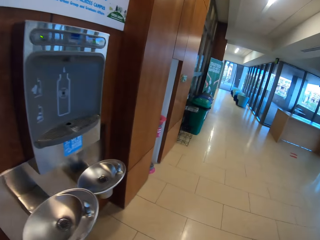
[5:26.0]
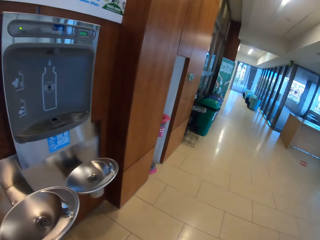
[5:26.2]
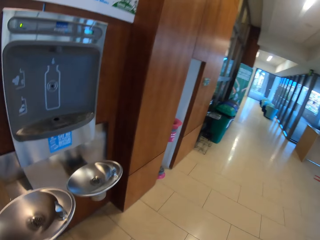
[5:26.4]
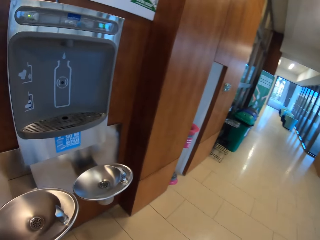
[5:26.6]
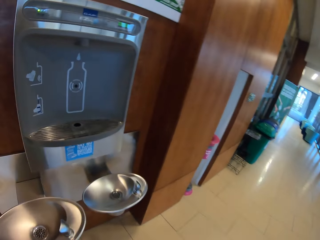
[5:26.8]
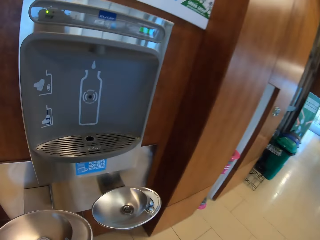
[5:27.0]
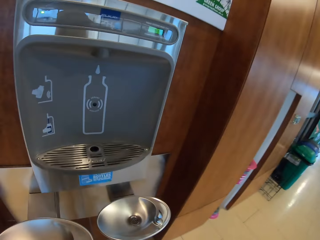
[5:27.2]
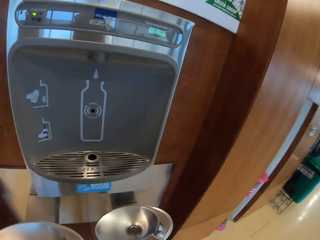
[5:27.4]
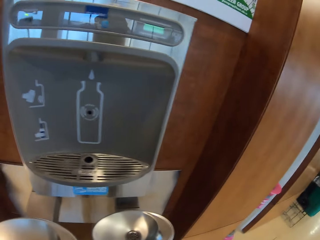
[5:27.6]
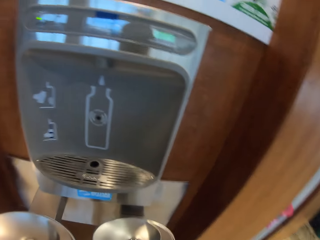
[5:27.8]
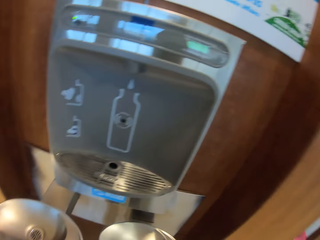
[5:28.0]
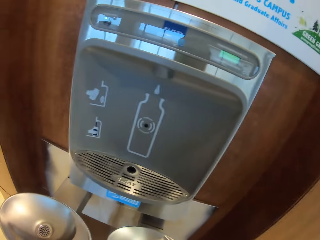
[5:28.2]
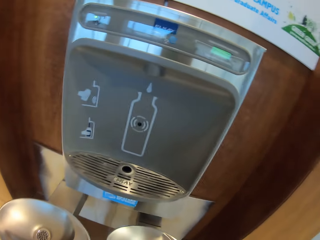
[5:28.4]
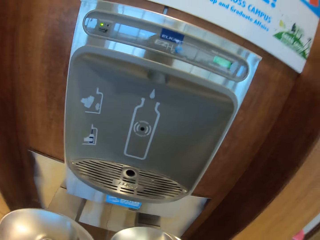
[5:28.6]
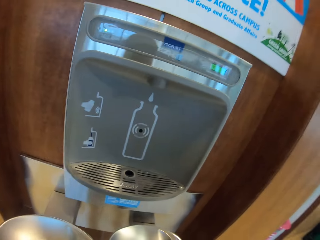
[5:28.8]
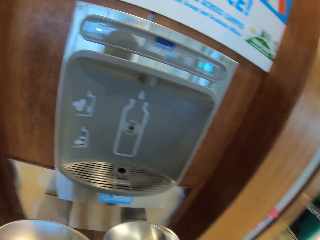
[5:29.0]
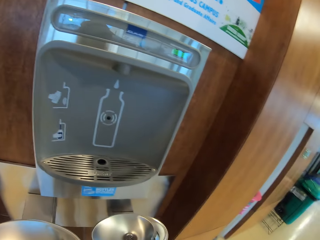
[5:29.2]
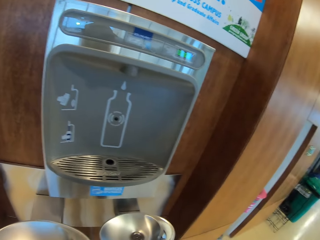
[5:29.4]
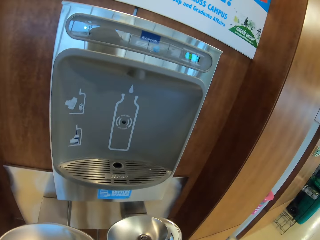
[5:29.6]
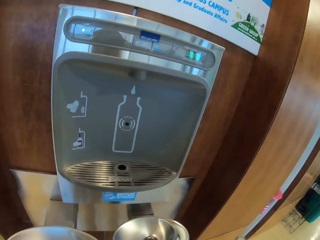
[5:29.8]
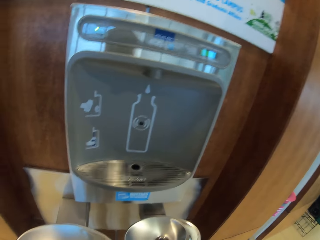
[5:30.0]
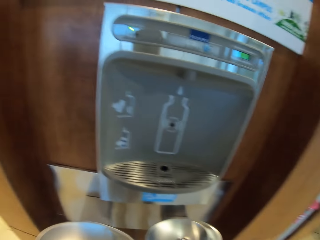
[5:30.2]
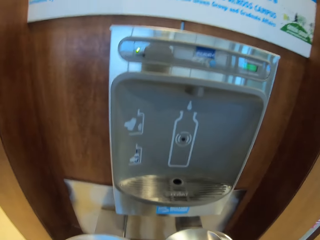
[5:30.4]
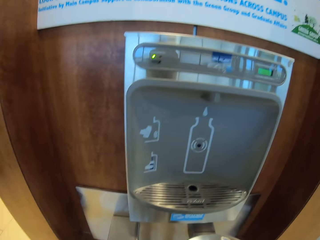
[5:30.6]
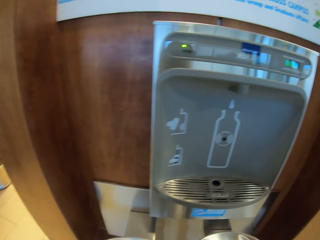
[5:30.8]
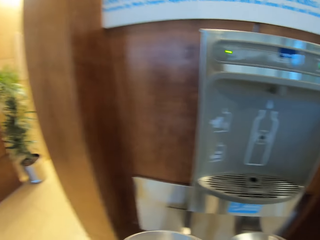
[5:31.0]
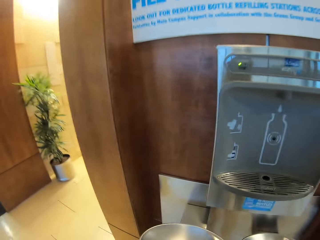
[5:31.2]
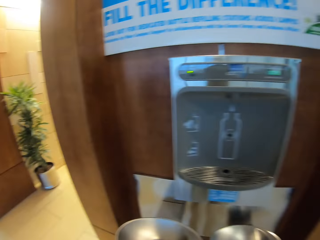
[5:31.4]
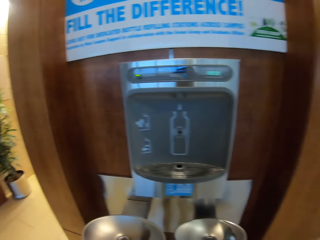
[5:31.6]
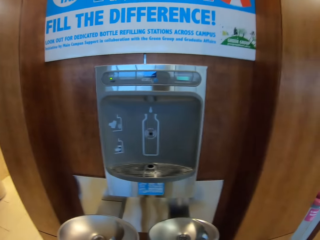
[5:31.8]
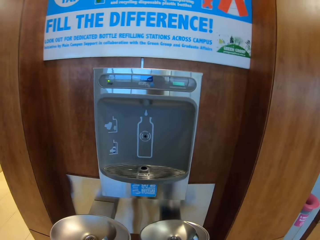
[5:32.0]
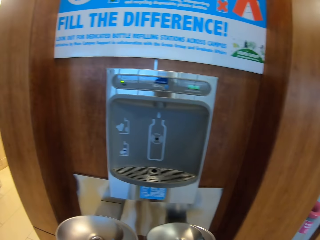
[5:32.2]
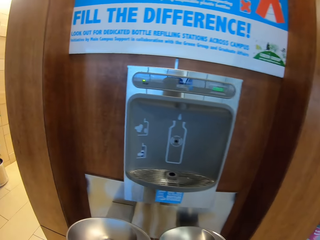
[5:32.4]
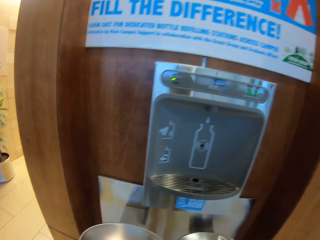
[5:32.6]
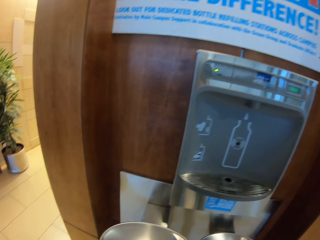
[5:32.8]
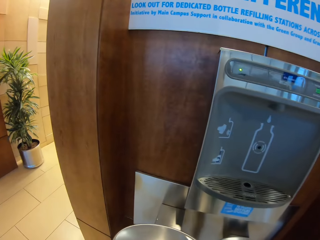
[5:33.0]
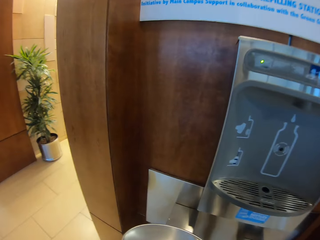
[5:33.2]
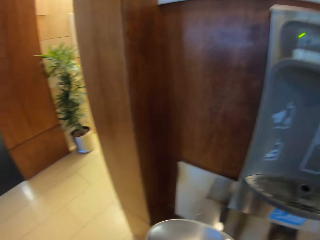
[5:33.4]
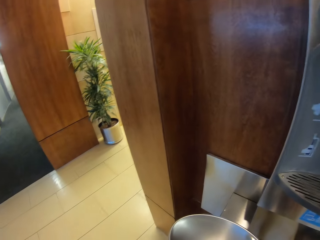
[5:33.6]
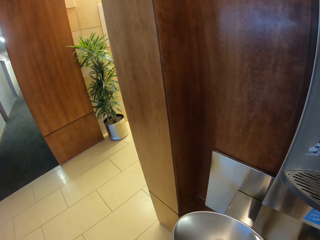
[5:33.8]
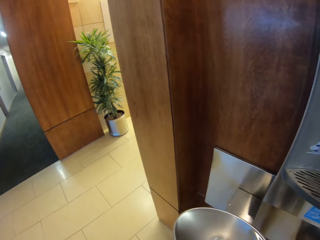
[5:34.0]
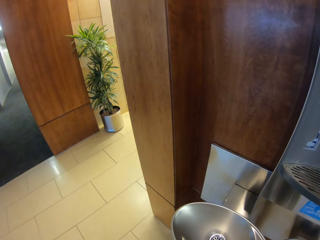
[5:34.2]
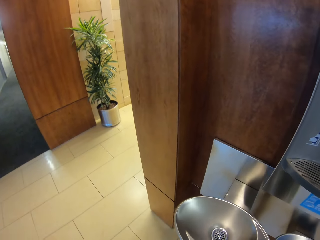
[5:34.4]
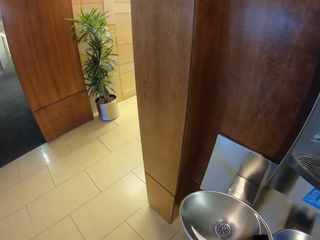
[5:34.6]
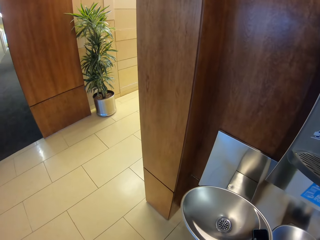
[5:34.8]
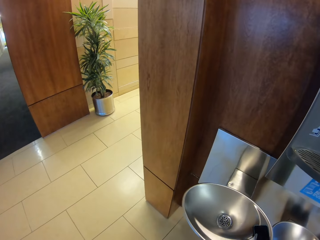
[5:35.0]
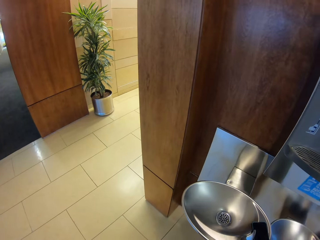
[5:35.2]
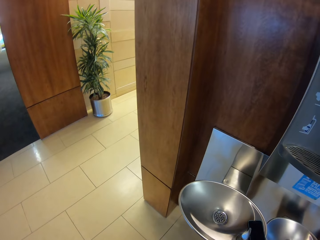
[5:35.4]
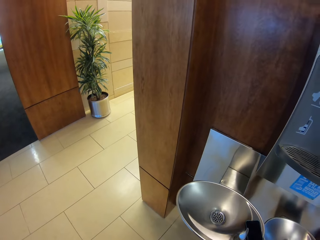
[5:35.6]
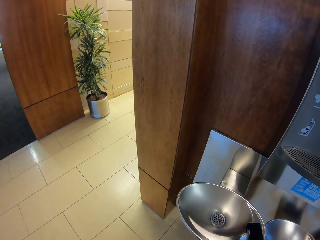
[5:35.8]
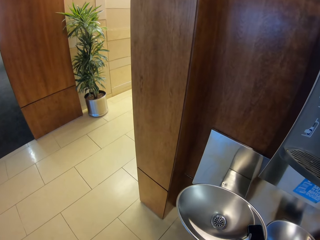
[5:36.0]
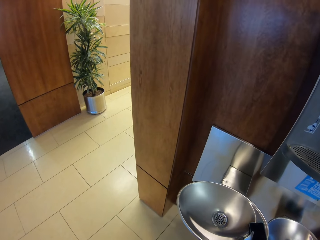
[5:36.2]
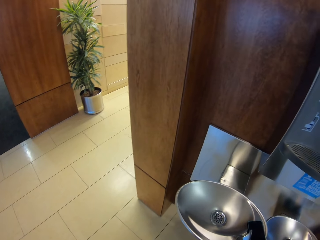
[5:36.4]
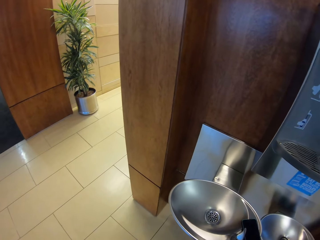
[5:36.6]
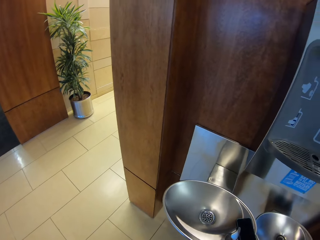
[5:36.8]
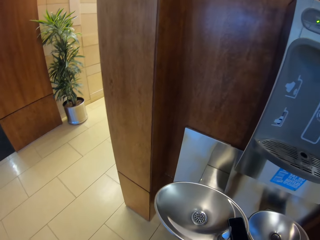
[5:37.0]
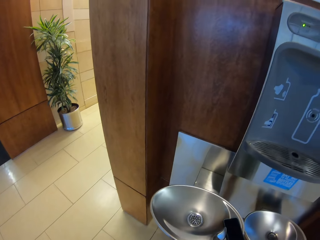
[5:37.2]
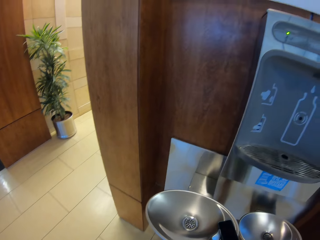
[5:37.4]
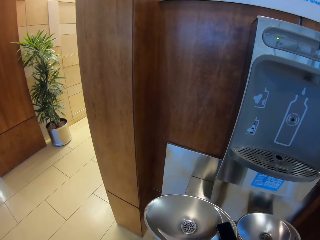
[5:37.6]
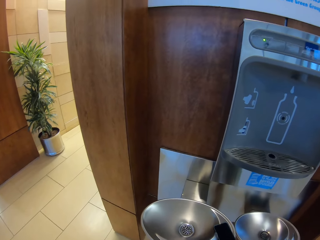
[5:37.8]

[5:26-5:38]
The camera wearer looks at the water dispenser.

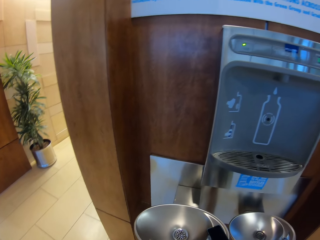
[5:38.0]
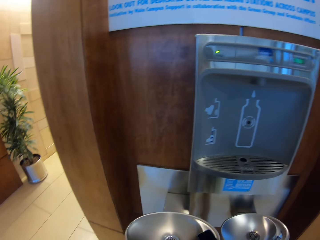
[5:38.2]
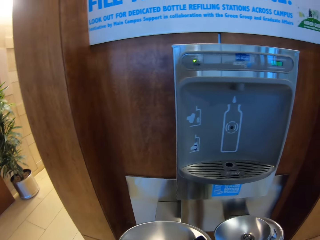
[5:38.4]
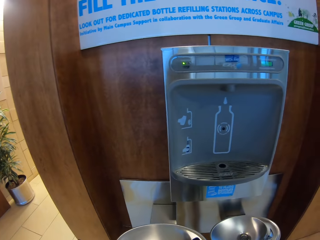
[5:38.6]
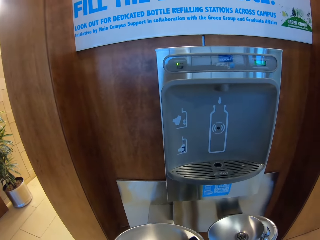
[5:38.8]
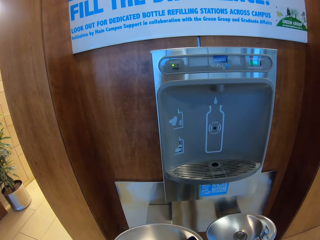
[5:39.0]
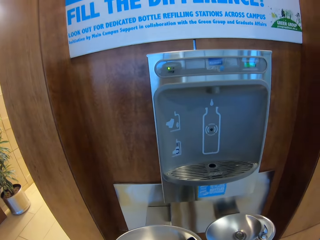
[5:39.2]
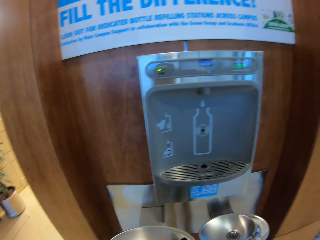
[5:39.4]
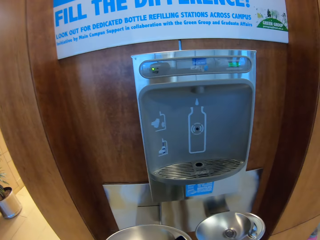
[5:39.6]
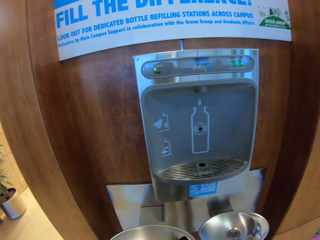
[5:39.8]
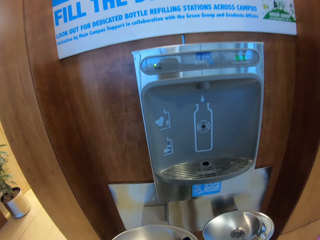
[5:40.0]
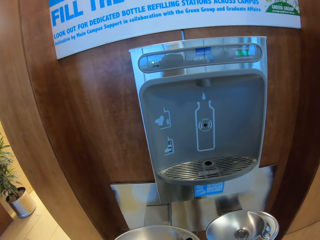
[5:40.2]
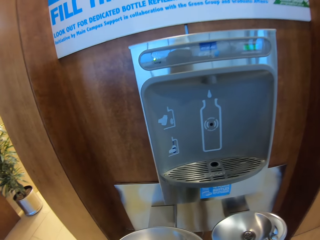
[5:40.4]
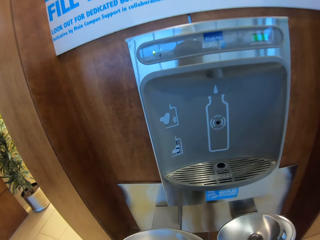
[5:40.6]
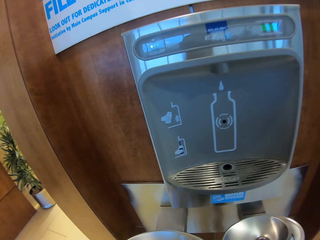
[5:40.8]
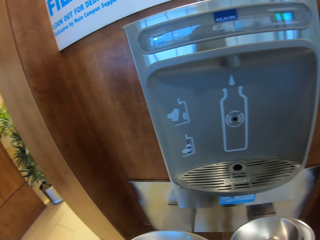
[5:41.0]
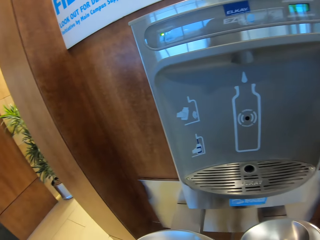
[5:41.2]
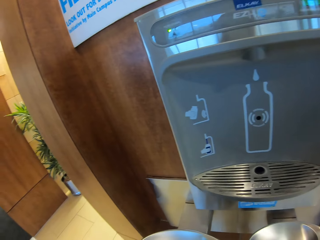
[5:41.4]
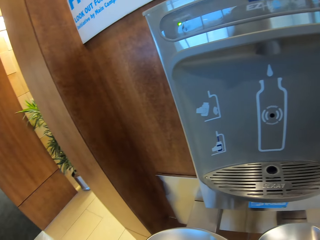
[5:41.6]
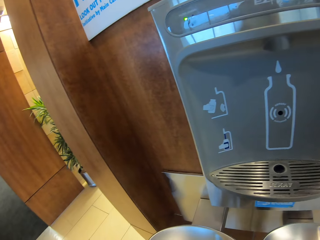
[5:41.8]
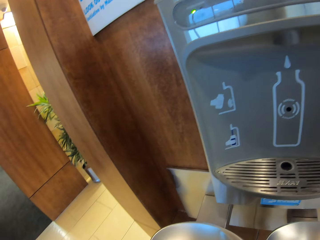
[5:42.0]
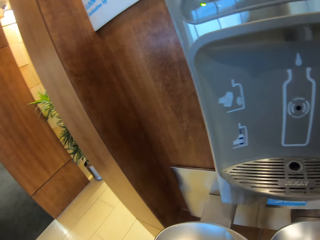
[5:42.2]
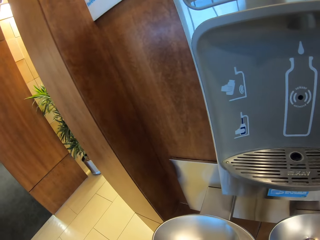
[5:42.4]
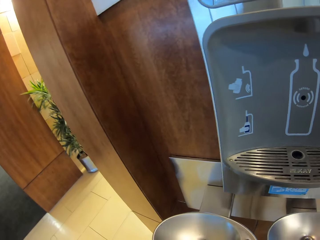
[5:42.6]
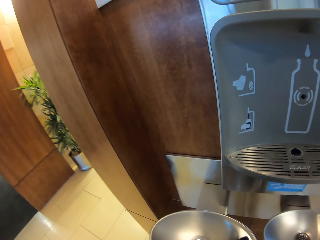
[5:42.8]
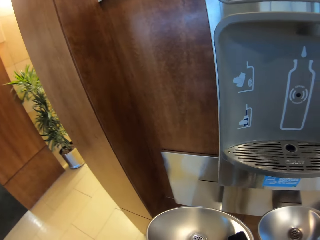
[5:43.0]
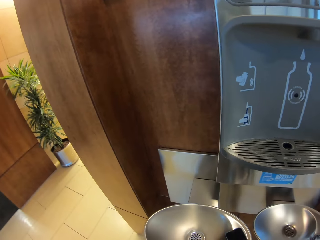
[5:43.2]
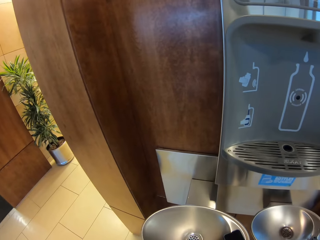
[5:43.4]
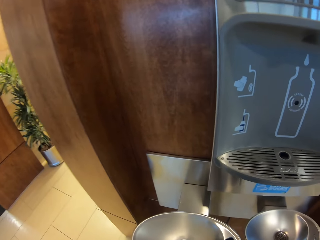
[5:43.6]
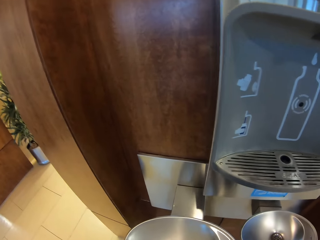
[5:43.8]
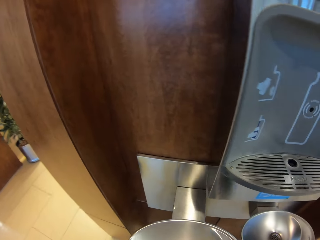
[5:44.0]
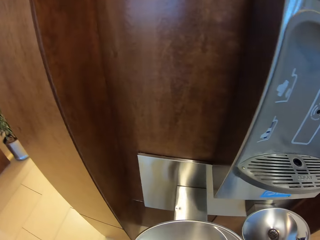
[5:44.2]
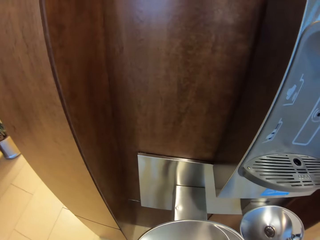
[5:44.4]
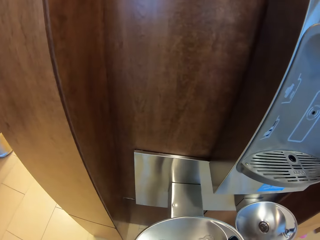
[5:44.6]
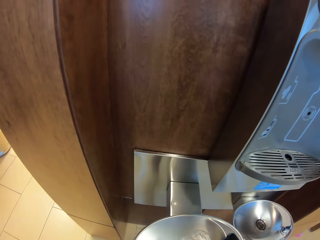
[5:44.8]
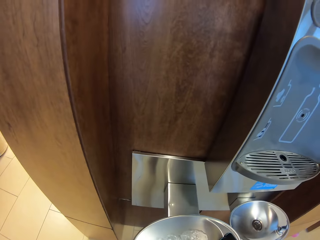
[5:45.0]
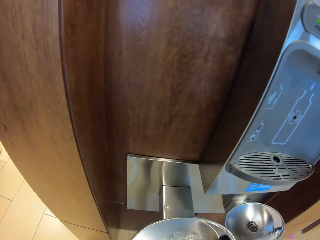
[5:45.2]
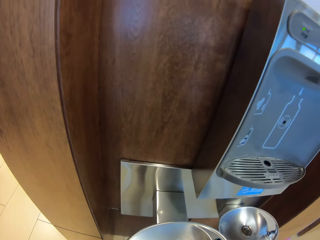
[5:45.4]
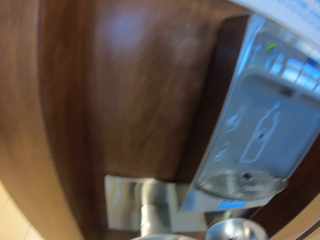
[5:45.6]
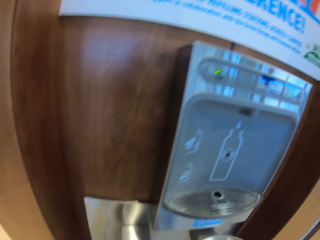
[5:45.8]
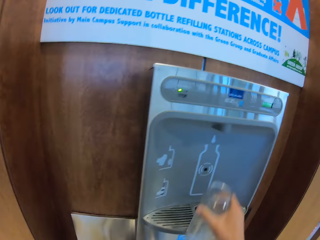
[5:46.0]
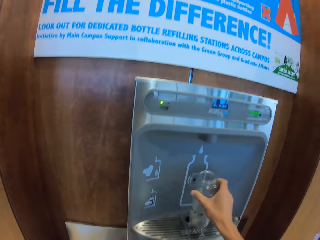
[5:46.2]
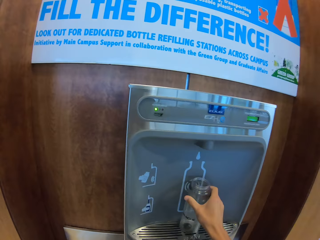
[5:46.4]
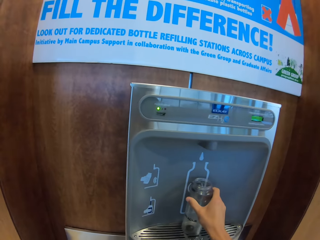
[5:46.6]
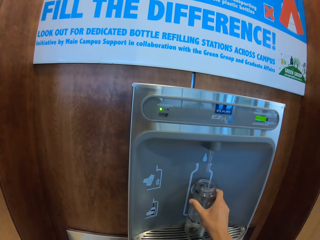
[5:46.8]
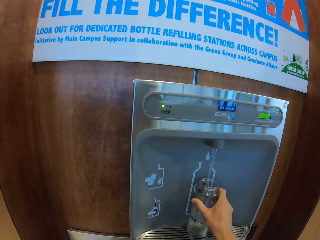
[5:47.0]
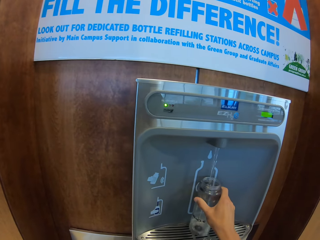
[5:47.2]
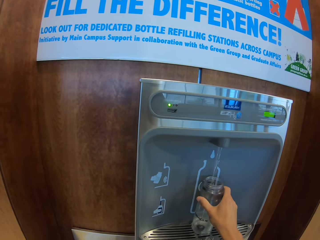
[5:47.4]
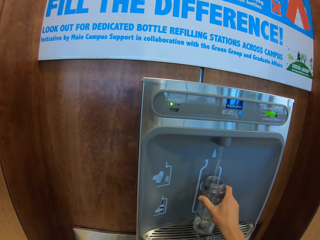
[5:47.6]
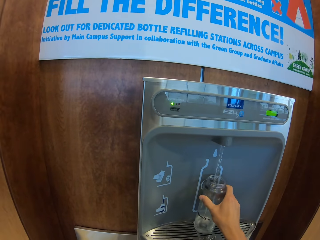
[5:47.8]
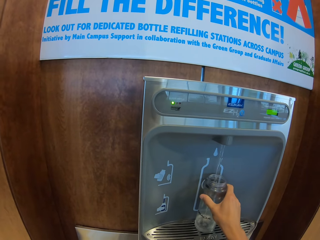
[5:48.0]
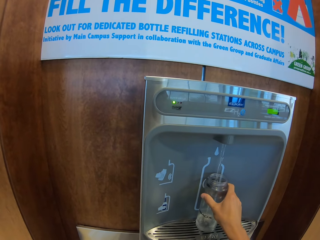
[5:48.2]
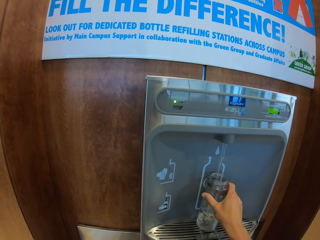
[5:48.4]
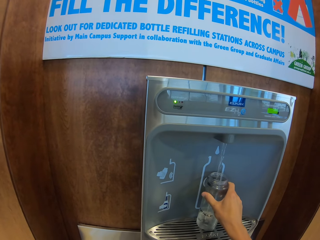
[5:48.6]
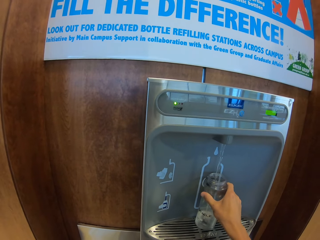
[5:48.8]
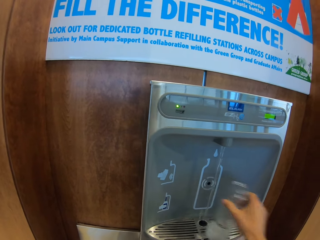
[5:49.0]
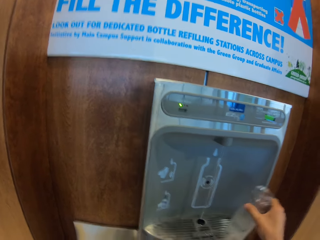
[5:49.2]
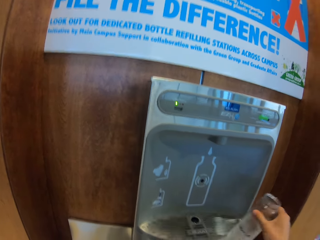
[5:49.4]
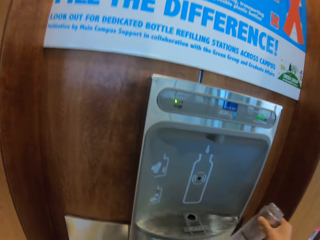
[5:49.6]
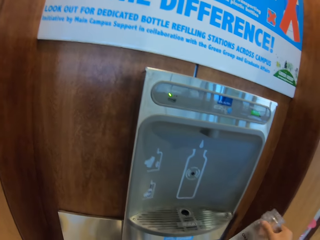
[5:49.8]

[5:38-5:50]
The camera wearer stands at the bottle filling station. They fill the water in the water bottle.
